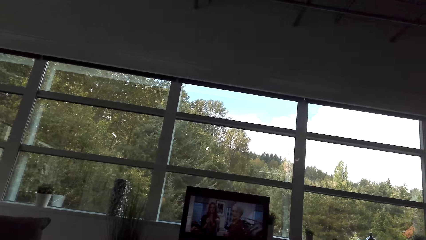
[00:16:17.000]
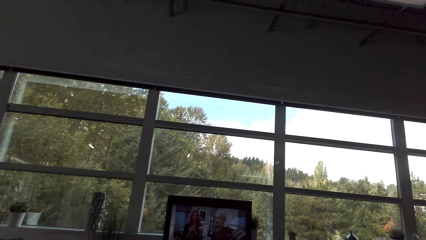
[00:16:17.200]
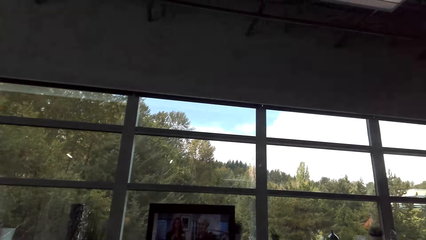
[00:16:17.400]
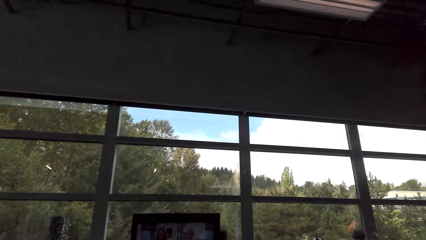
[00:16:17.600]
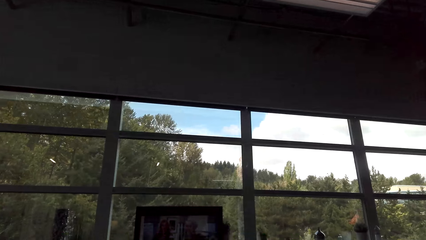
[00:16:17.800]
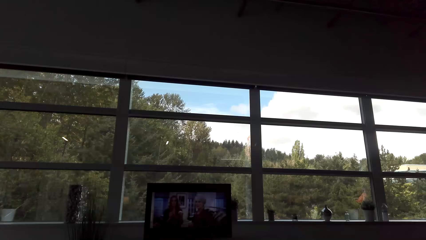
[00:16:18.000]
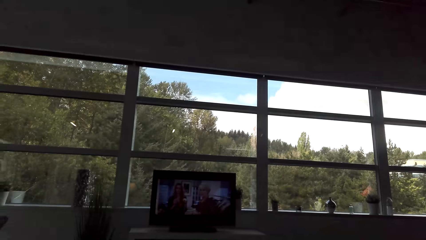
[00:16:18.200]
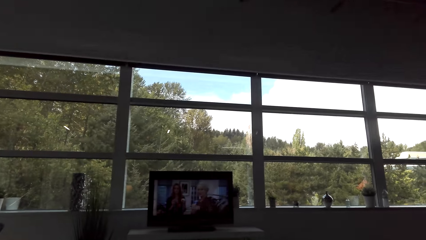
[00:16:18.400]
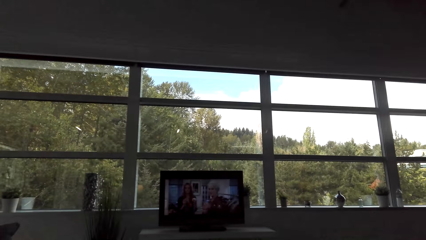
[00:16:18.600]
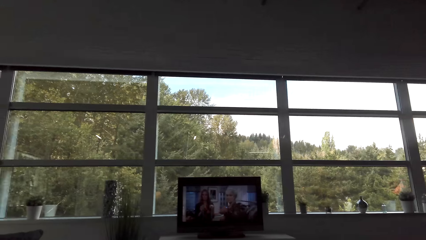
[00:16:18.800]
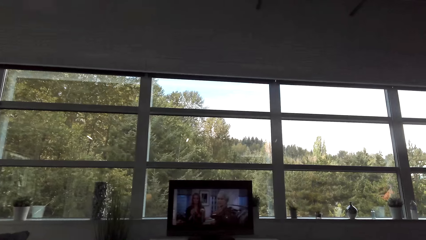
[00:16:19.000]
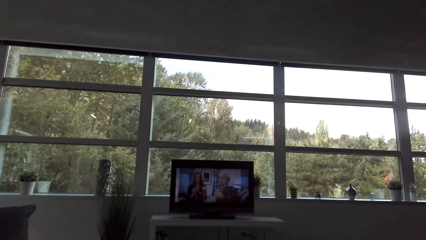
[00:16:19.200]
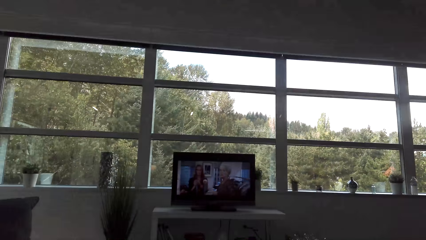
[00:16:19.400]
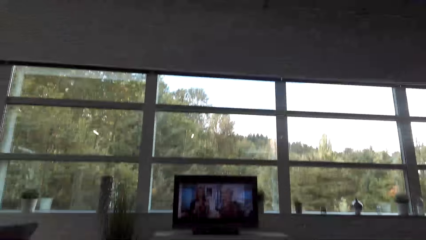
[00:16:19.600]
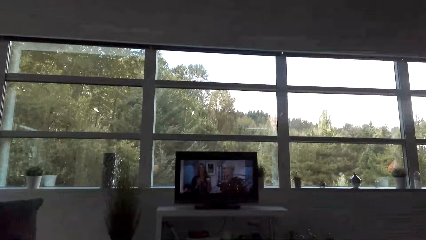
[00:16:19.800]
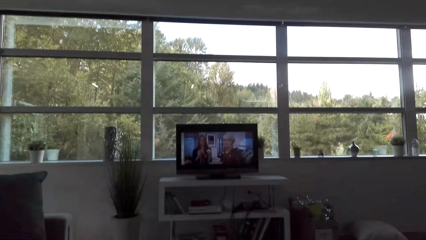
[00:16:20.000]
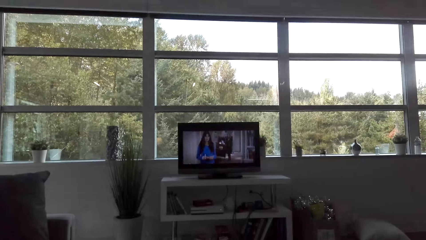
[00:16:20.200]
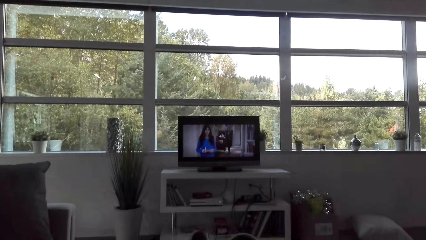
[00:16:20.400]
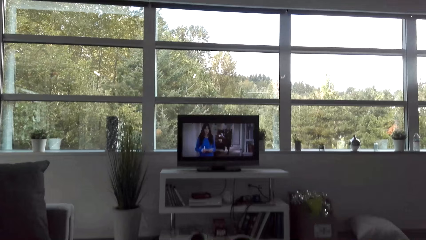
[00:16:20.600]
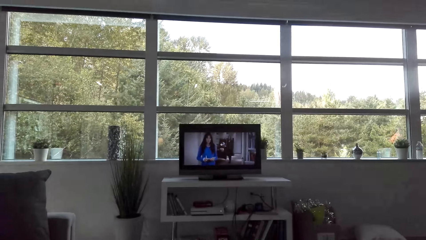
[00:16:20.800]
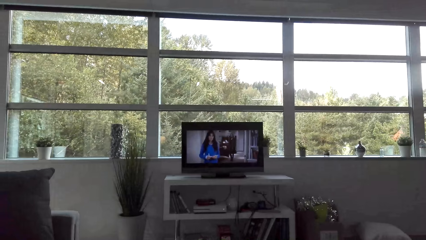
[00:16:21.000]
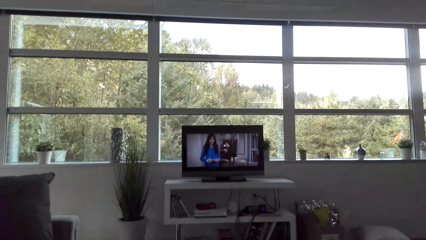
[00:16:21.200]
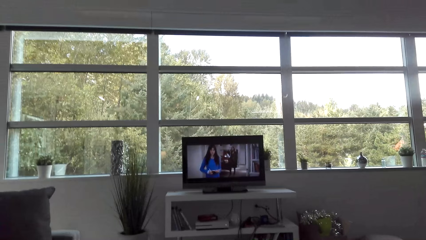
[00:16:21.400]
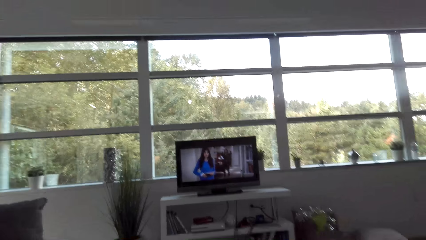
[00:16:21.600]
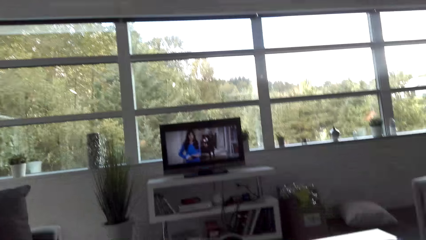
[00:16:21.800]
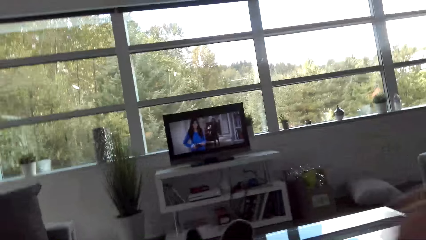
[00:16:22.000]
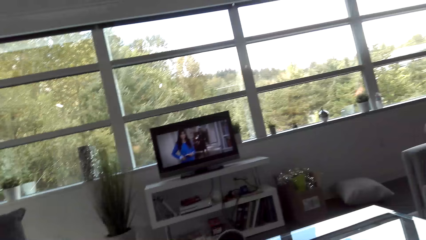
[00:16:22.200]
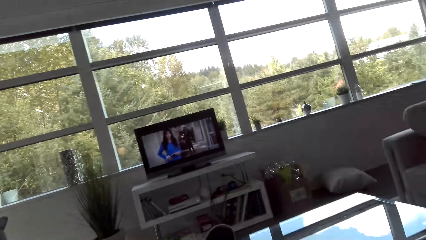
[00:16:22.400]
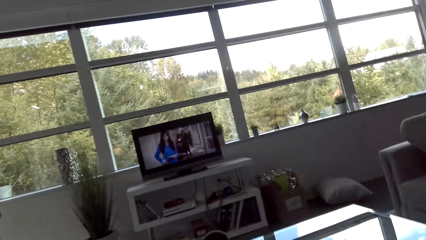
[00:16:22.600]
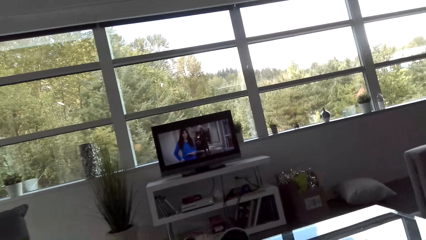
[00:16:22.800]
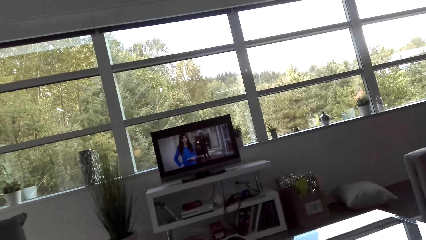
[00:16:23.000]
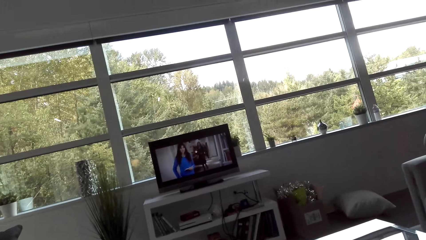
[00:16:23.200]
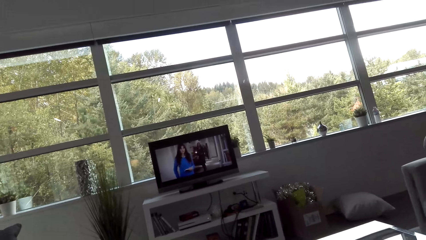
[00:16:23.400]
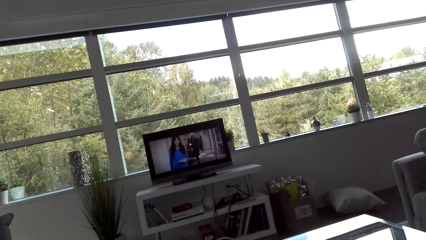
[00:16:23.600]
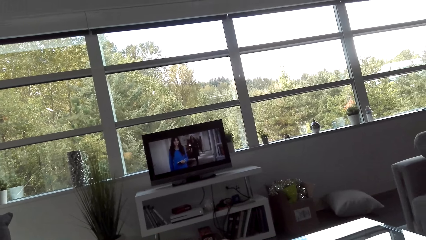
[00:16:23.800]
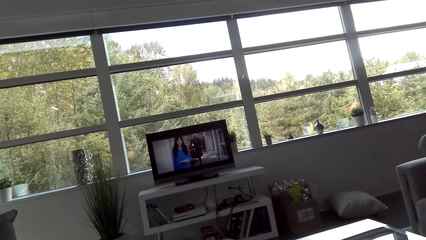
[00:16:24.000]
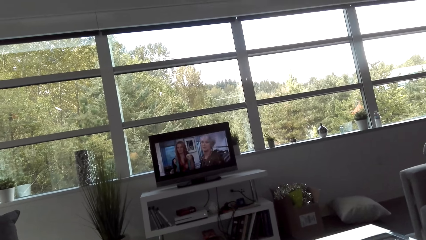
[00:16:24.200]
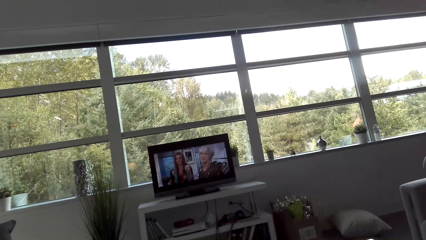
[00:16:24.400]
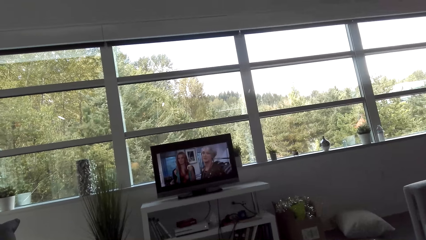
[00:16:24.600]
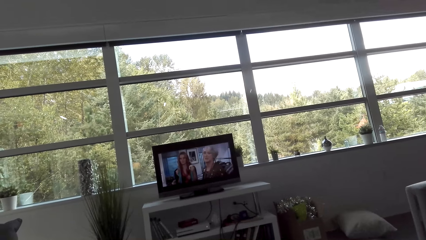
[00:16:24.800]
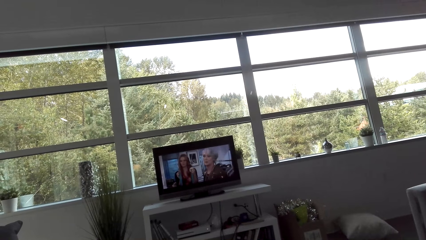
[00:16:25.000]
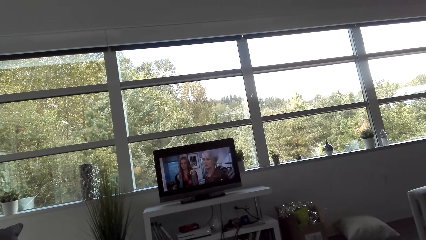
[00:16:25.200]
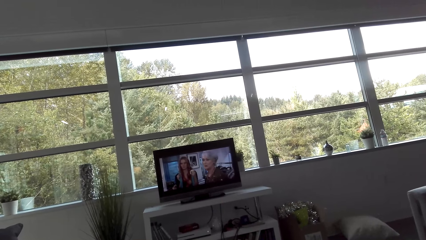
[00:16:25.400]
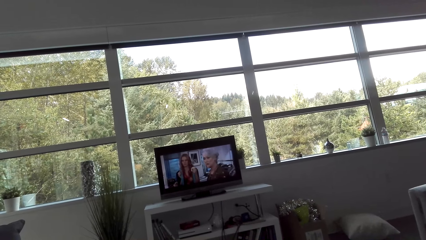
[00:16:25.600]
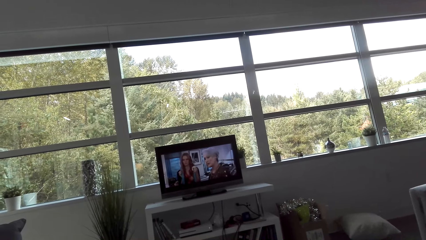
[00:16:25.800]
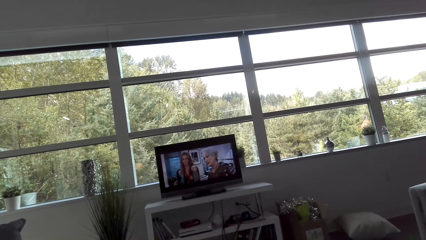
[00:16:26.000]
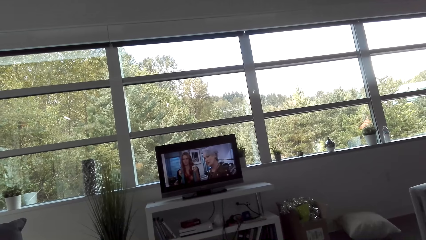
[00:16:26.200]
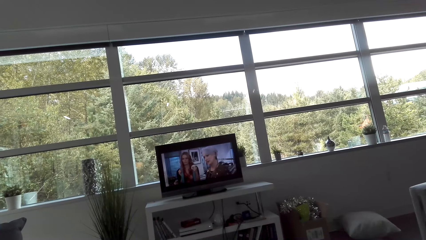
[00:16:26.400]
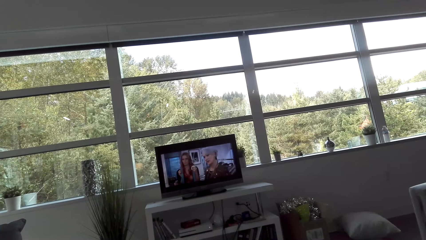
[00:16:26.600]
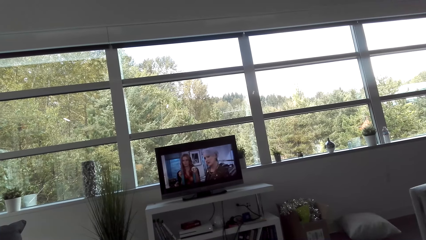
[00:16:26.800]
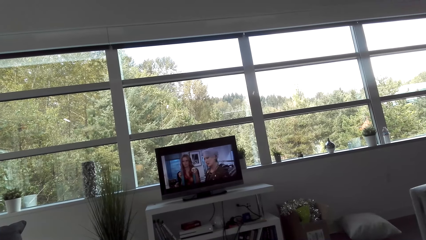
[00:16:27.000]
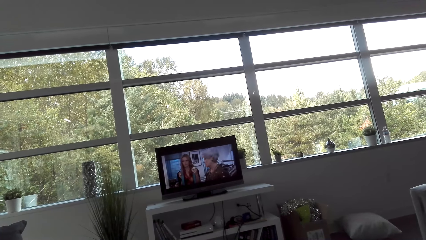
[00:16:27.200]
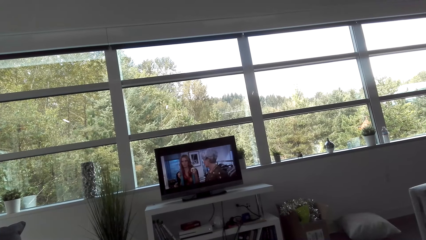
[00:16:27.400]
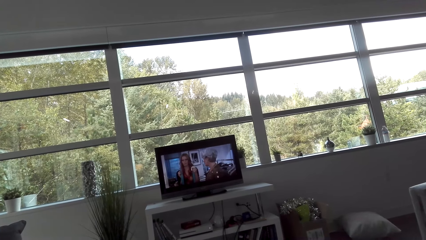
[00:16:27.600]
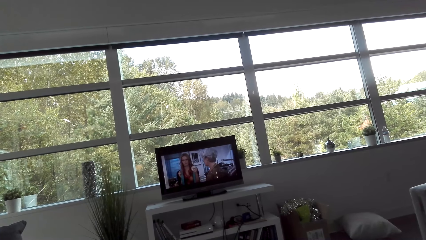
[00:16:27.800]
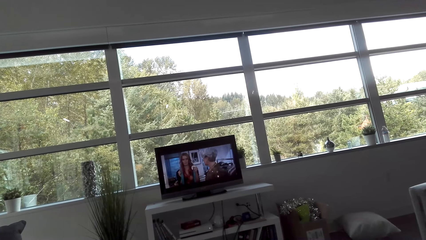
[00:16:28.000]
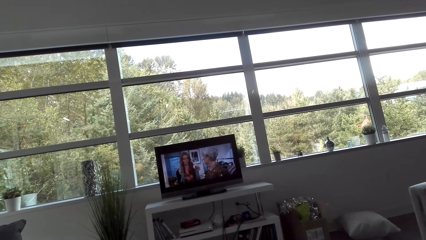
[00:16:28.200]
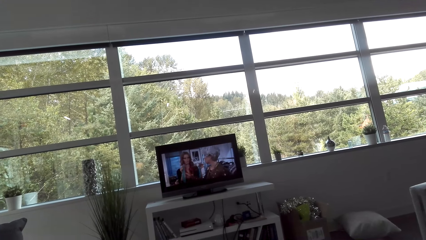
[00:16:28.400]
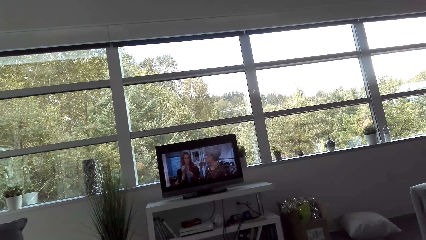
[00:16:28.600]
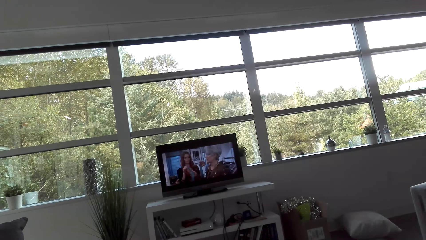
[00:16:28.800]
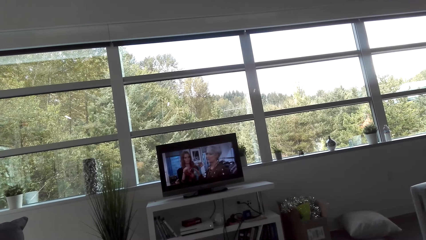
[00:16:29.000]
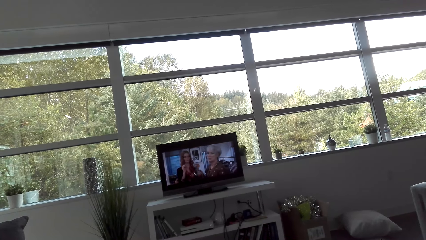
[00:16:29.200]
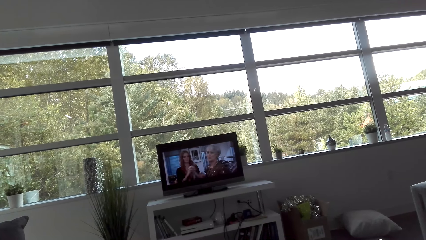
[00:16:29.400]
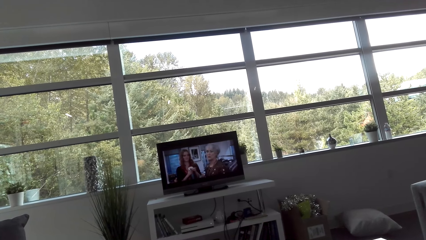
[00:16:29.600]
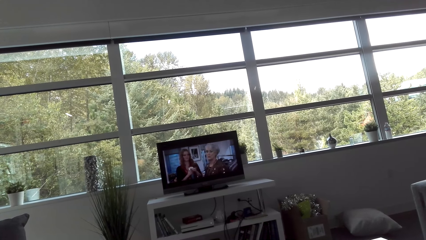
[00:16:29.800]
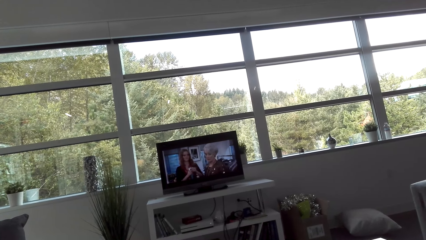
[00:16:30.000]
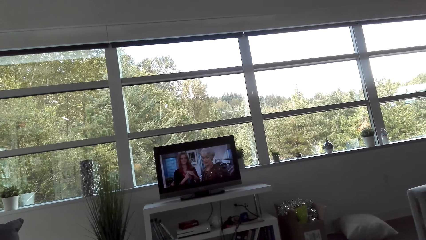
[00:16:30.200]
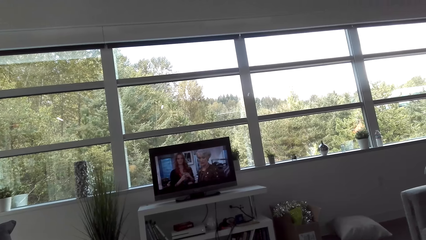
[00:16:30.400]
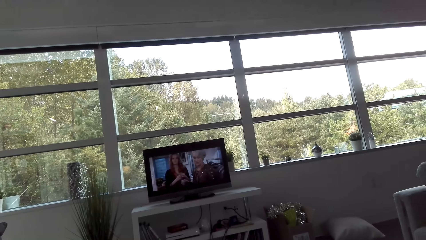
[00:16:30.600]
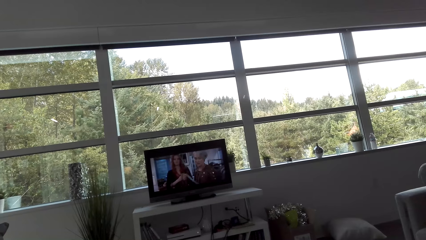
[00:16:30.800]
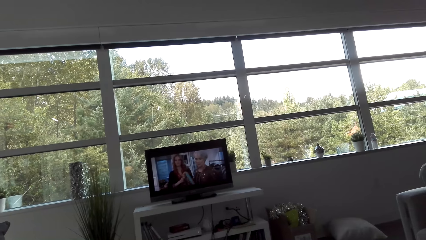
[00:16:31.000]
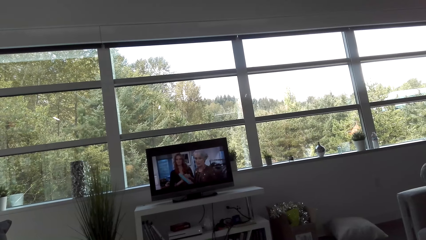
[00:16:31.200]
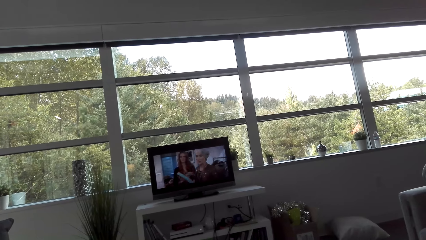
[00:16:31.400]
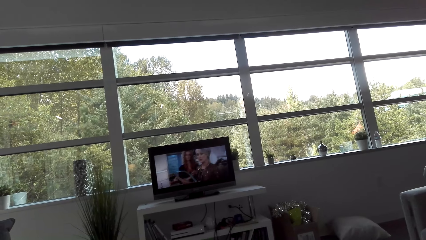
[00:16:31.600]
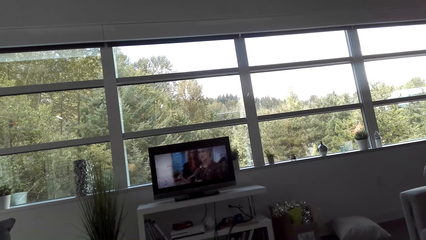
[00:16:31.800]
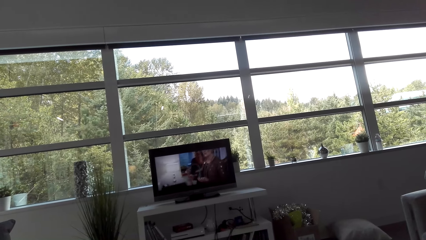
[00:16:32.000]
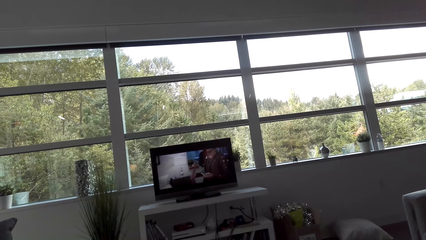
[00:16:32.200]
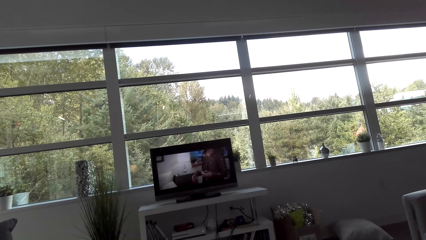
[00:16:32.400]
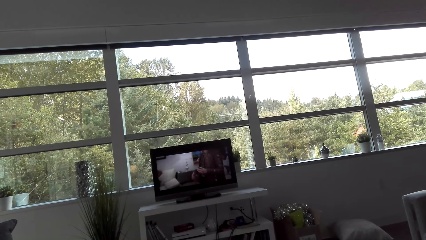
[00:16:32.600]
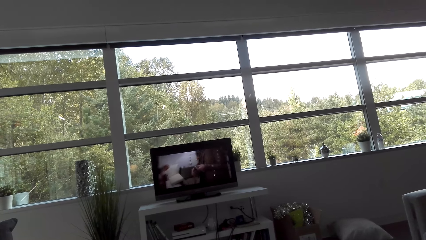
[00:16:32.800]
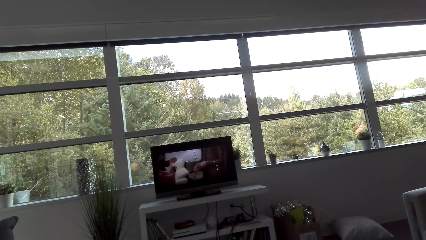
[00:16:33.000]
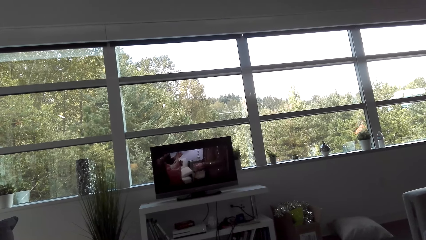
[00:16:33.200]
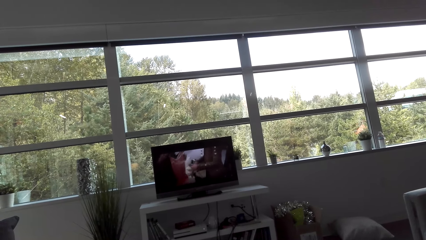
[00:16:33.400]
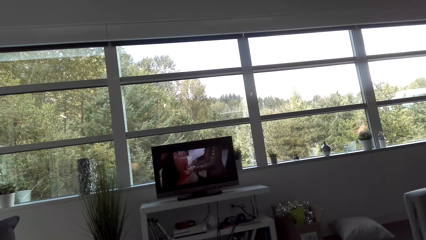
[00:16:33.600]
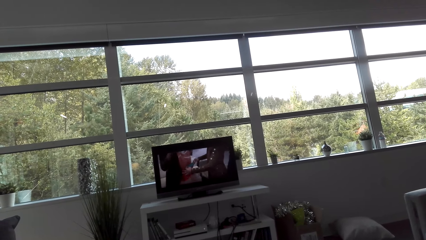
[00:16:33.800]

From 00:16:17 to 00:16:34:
The camera wearer shakes.
